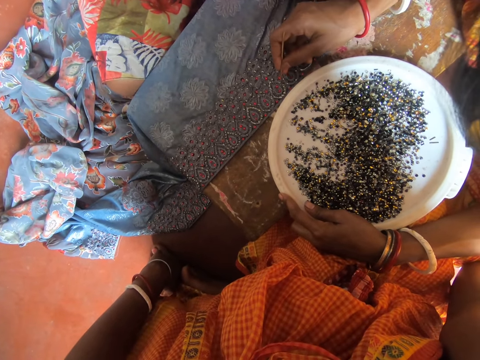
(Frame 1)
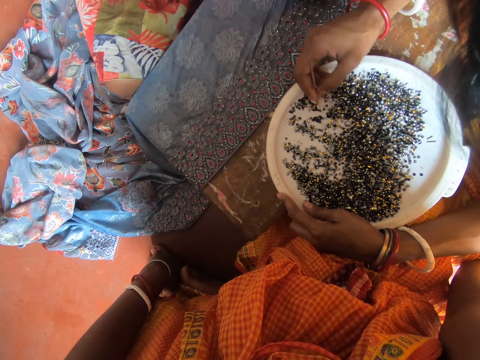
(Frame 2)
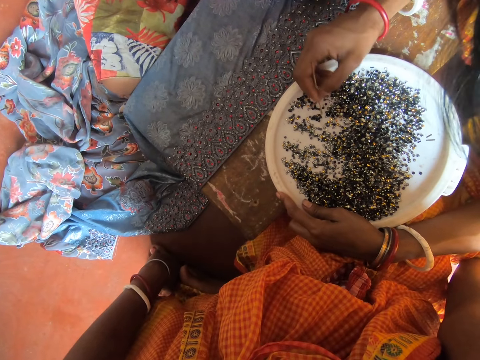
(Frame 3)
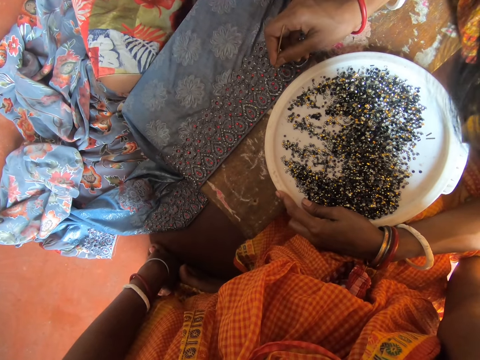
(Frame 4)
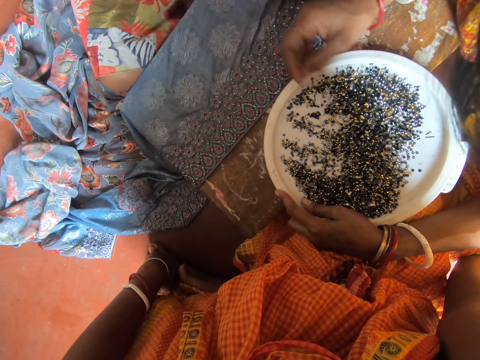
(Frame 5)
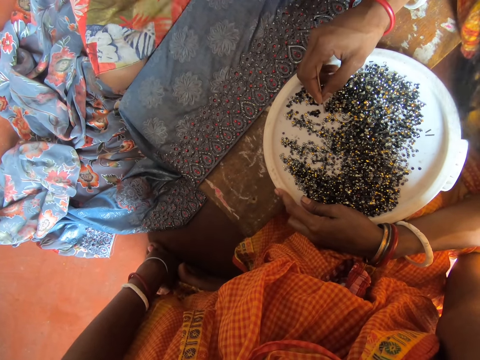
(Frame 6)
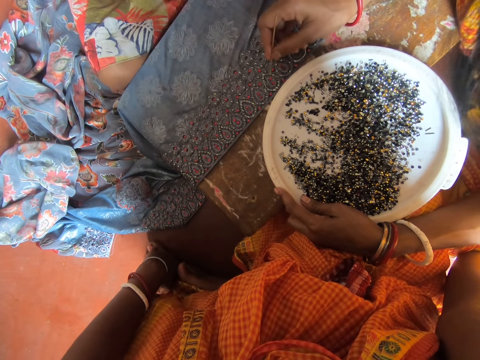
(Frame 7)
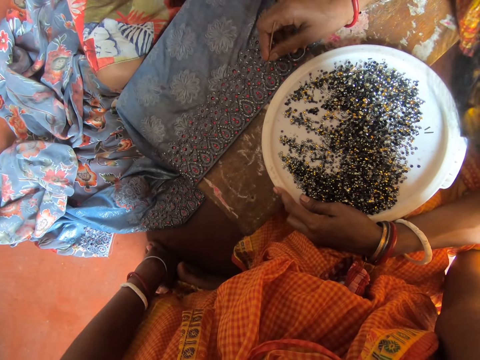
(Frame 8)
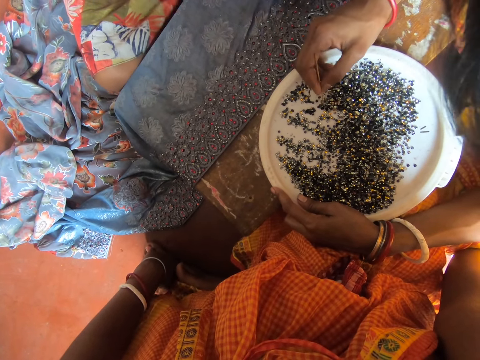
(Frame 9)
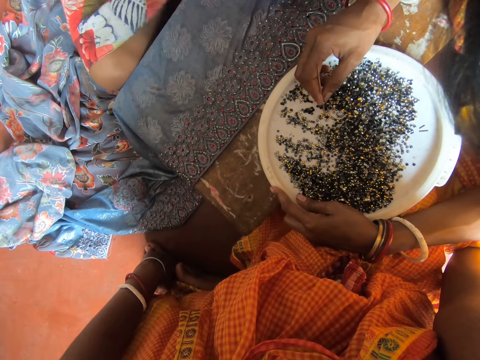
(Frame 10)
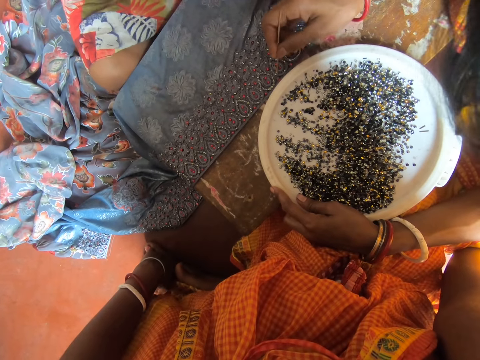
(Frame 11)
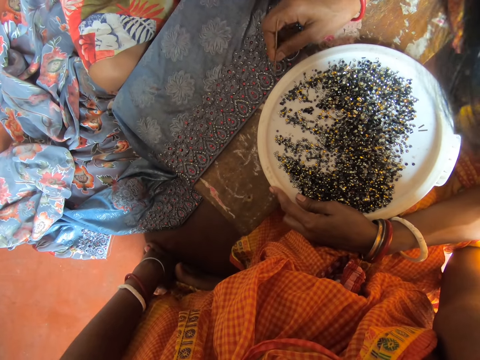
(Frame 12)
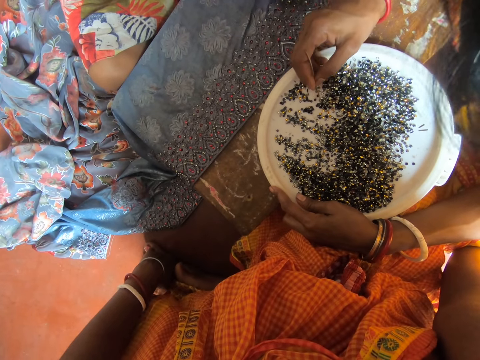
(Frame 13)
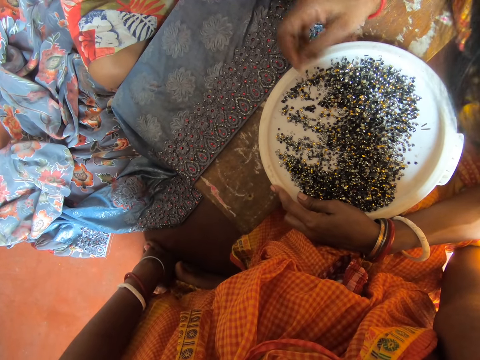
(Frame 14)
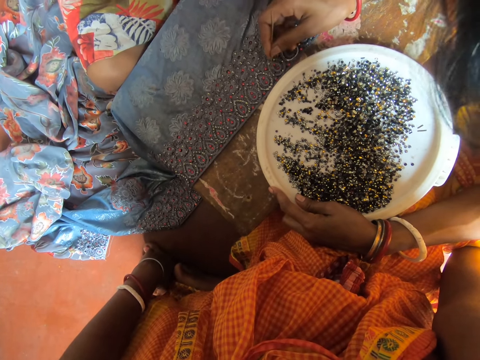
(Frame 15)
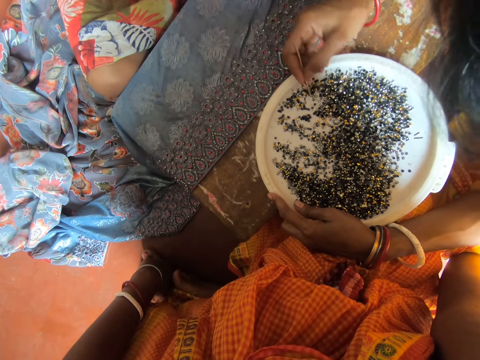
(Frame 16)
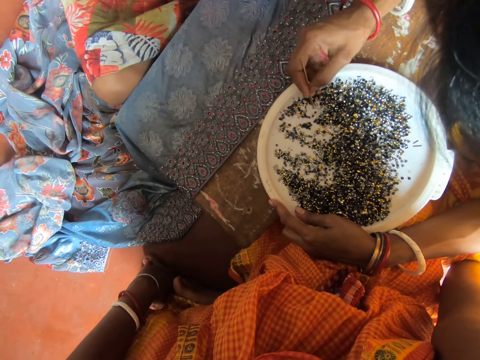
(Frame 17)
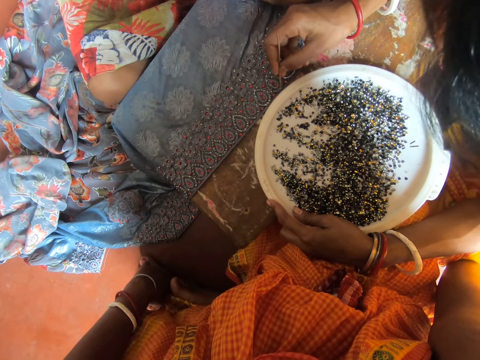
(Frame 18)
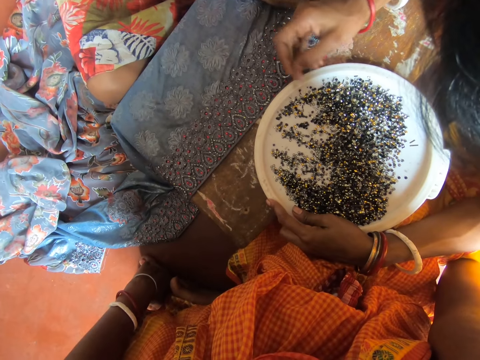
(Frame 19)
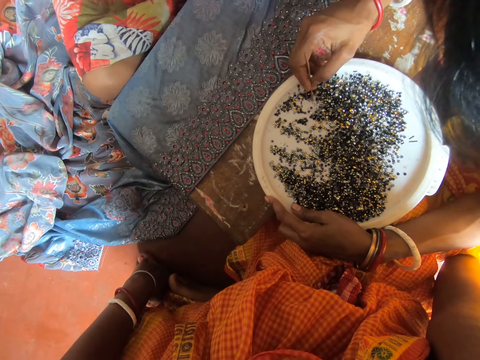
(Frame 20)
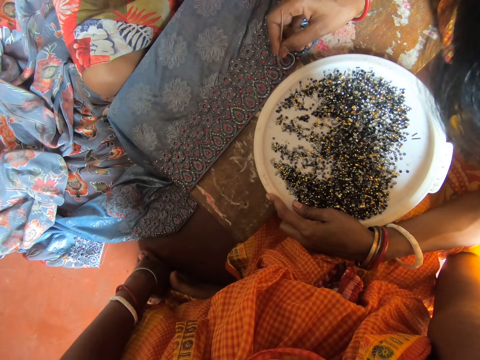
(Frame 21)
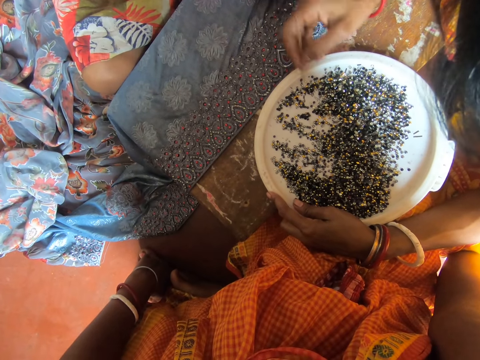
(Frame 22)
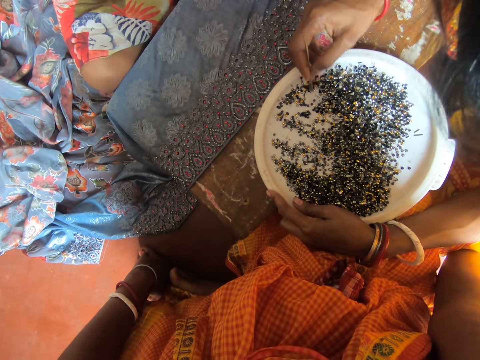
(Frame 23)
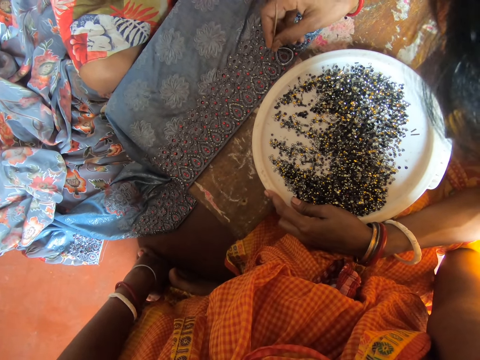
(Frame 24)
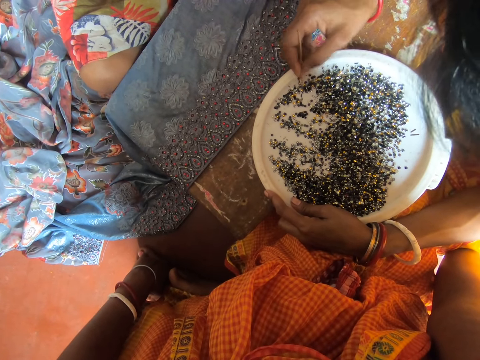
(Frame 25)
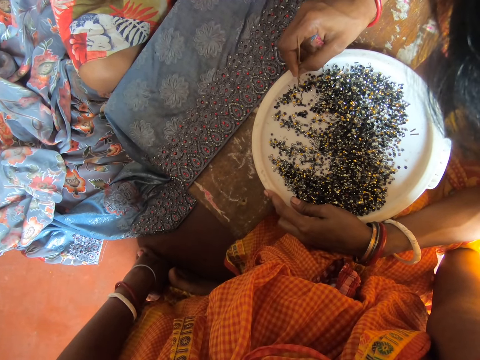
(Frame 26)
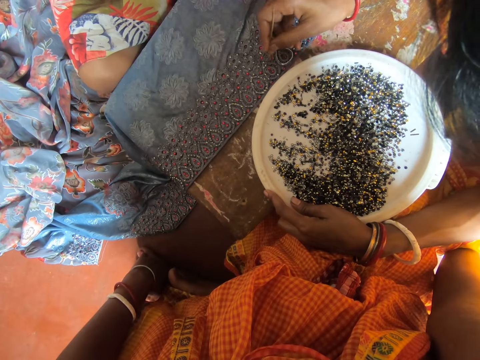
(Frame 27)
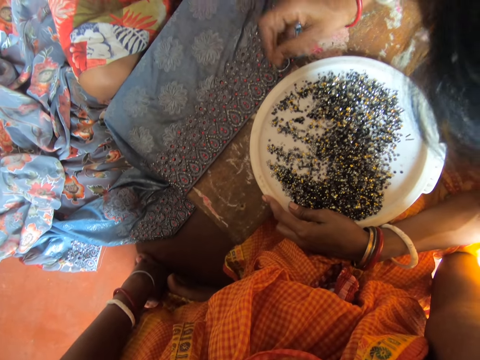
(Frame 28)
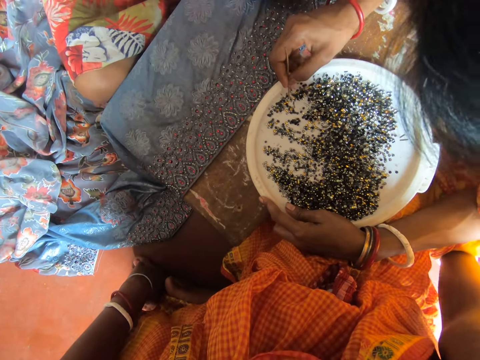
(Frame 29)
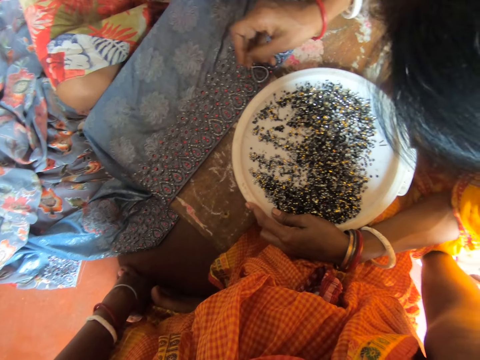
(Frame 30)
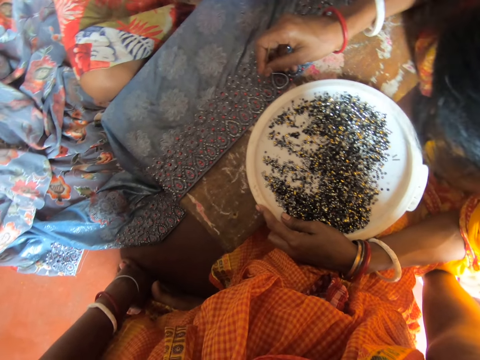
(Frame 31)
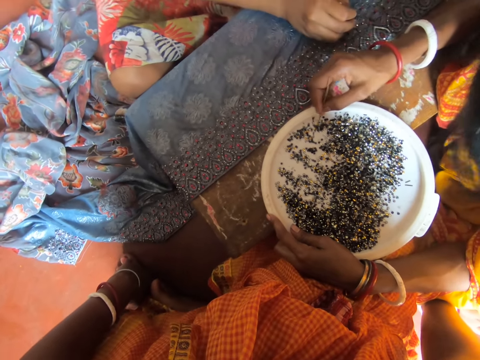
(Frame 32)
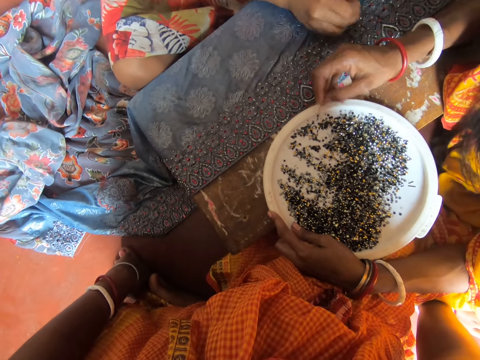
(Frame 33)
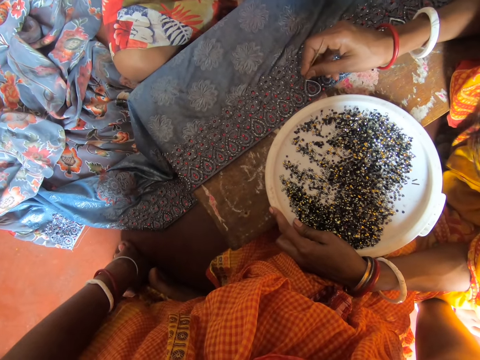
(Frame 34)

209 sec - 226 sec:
A woman pins the bead on the saris and picks the bead with a needle. A man moves the needle. The woman pins the bead on the saris. The man inserts the beads on the cloth. The woman picks the bead with the needle. The man moves the needle. The woman pins the bead on the saris. The man inserts the beads on the cloth. The woman picks the bead with the needle. The man moves the needle. The woman pins the bead on the saris. The man inserts the beads on the cloth. The woman picks the bead with the needle. The man moves the needle and inserts the beads on the cloth. The woman pins the bead on the saris and picks the bead with the needle. The man moves the needle. The woman pins the bead on the saris. The man inserts the beads on the cloth. The woman picks the bead with the needle. The man inserts the beads on the cloth. The woman pins the bead on the saris and picks the bead with the needle. The man moves the needle. The woman pins the bead on the saris. The man inserts the beads on the cloth. The woman picks the bead with the needle. The man moves the needle. The woman pins the bead on the saris and picks the bead with the needle. The man inserts the beads on the cloth. The man moves the needle and inserts the bead on the cloth. The woman pins the bead on the saris. Another woman inserts the bead on the cloth. The first woman picks the bead with the needle. The man moves the needle.

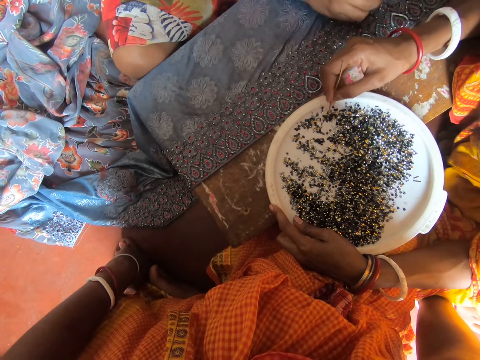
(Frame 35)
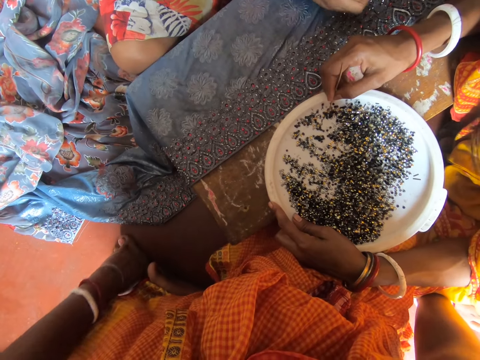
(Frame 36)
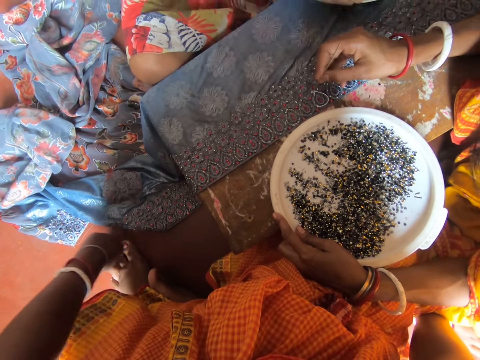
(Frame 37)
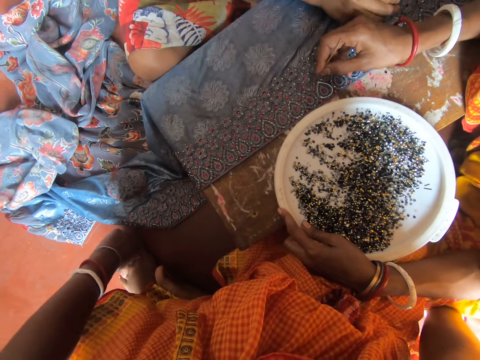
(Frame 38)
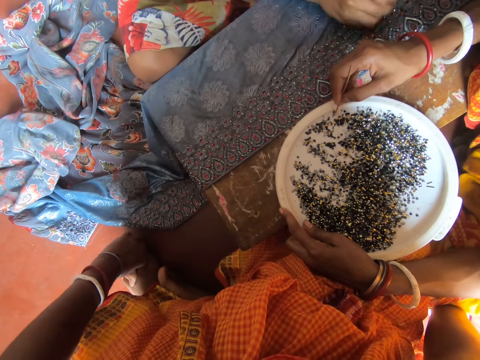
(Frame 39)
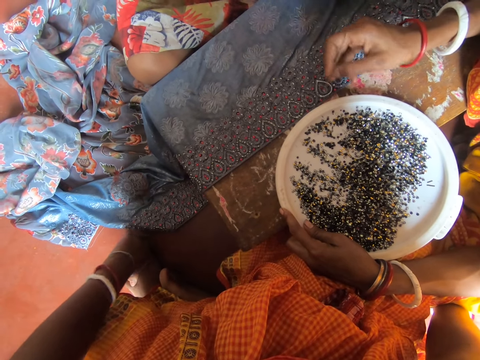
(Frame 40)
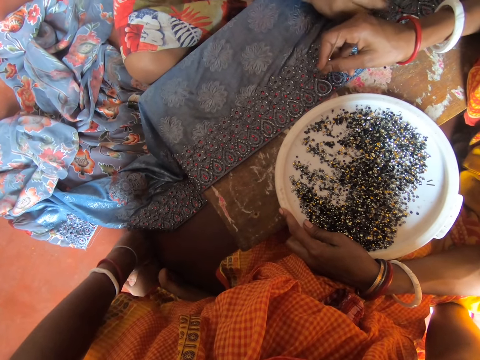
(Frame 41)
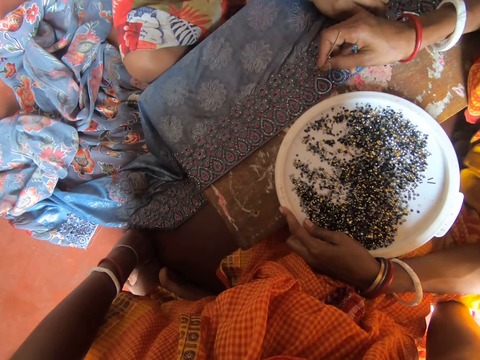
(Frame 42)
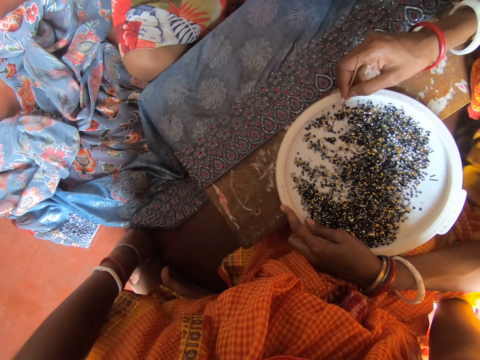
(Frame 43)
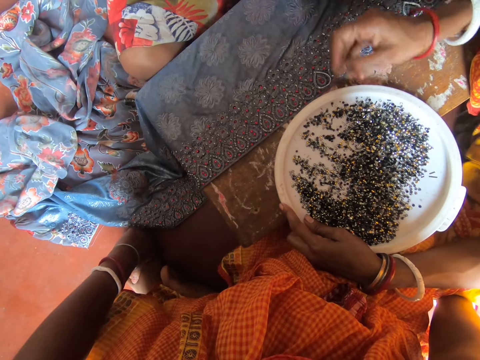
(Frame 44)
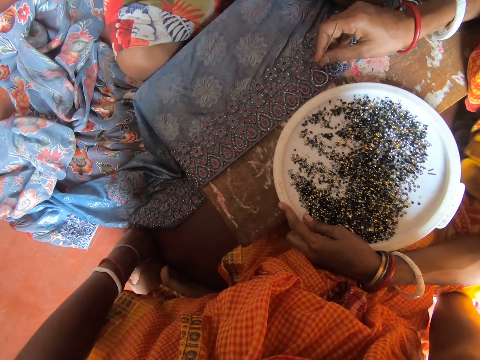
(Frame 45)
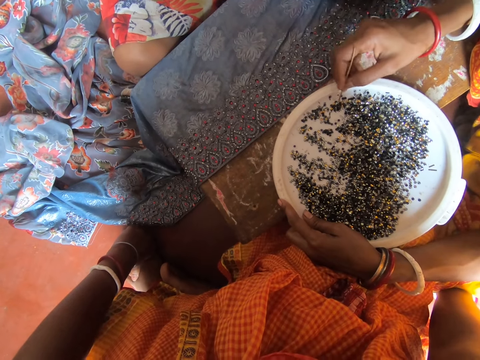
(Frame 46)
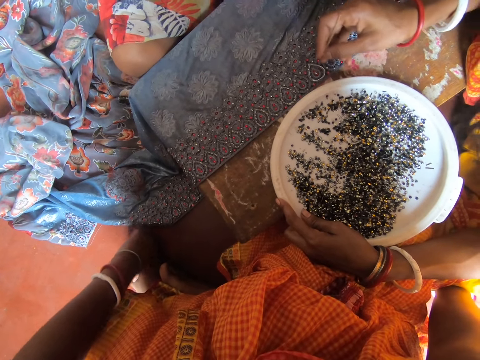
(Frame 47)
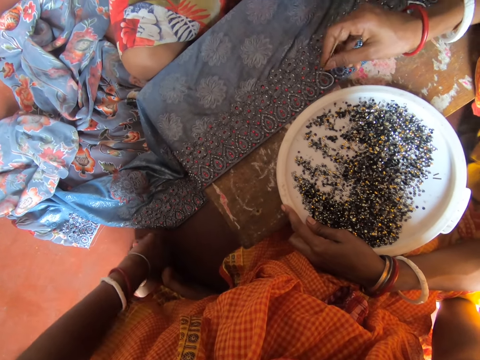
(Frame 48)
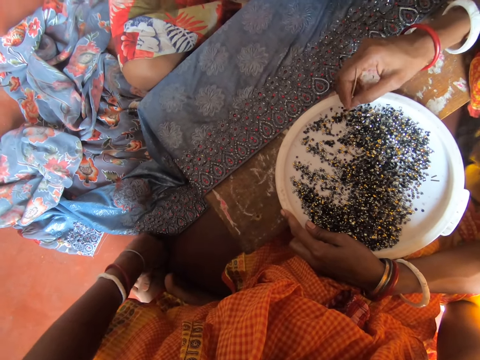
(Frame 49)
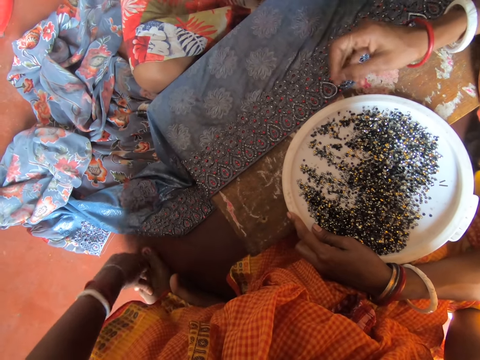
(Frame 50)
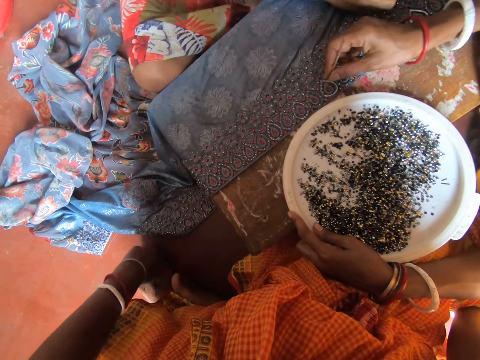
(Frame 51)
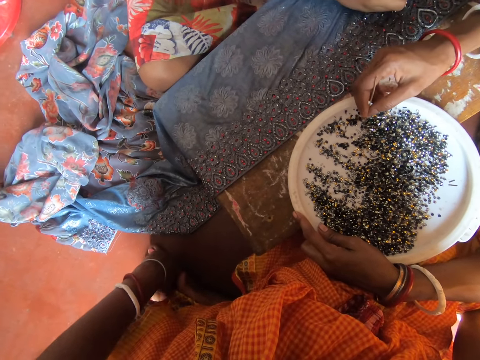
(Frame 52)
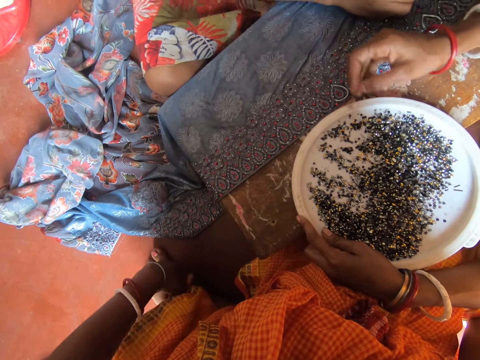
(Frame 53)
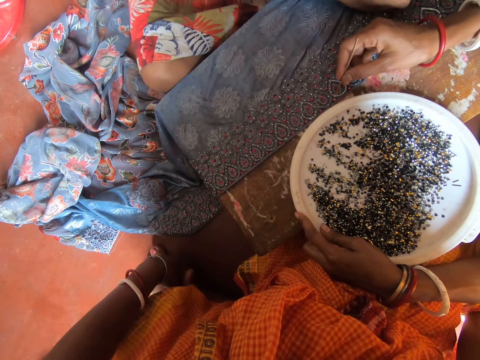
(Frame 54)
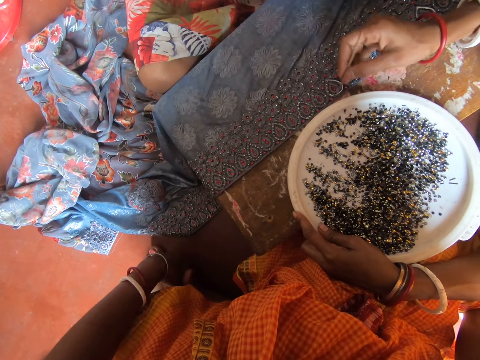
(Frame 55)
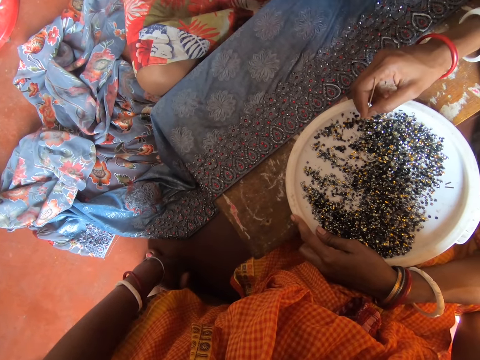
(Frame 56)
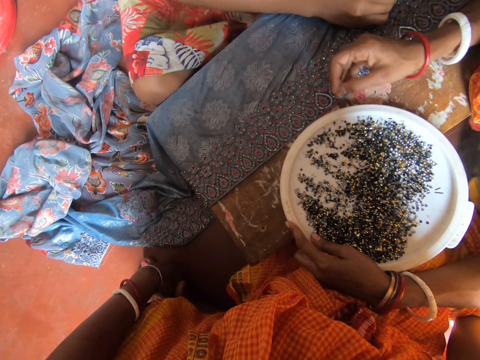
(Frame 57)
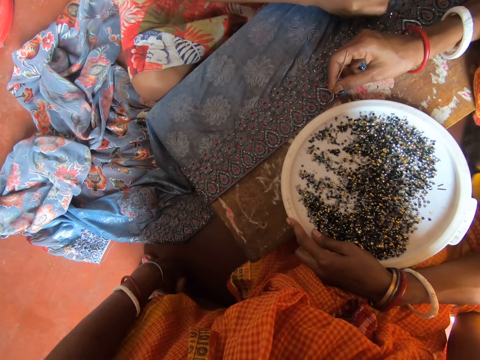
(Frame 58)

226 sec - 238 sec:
A woman pins the bead on the saris. Another woman inserts the bead on the cloth. The first woman picks the bead with a needle. A man moves the needle. The other woman inserts the bead on the cloth. The first woman pins the bead on the saris and picks the bead with the needle. The man moves the needle. The other woman inserts the bead on the cloth. The first woman pins the bead on the saris and picks the bead with the needle. The first woman pins the bead on the saris and picks the bead with the needle. The other woman inserts the bead on the cloth. The first woman pins the bead on the saris and picks the bead with the needle. The camera wearer scratches her leg. The first woman pins the bead on the saris and picks the bead with the needle. The man moves the needle. The first woman pins the bead on the saris and picks the bead with the needle. The man moves the needle.
